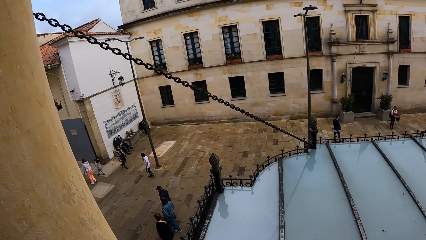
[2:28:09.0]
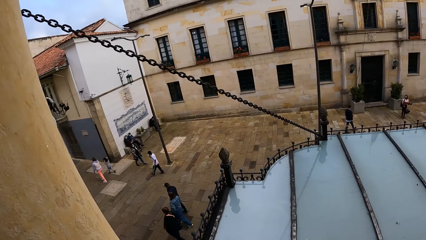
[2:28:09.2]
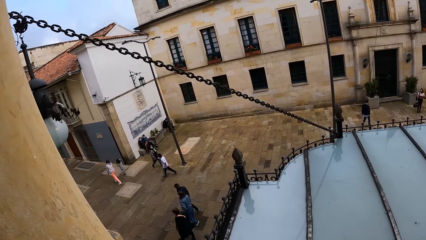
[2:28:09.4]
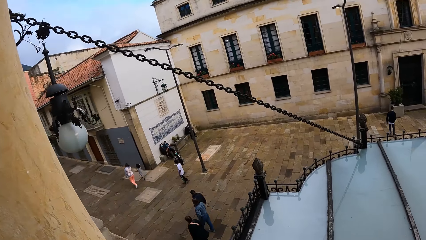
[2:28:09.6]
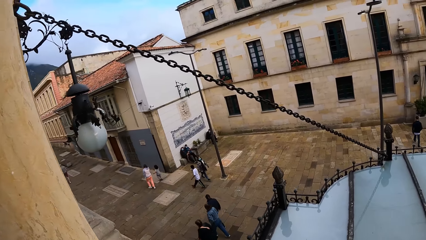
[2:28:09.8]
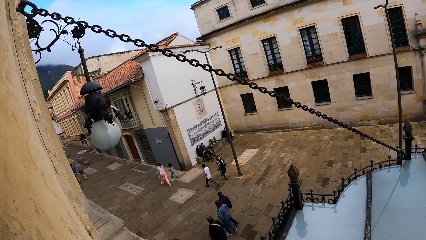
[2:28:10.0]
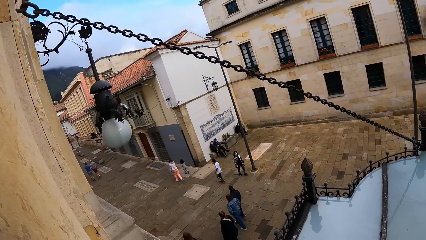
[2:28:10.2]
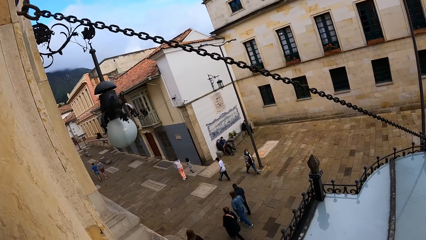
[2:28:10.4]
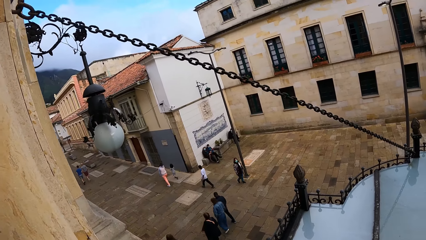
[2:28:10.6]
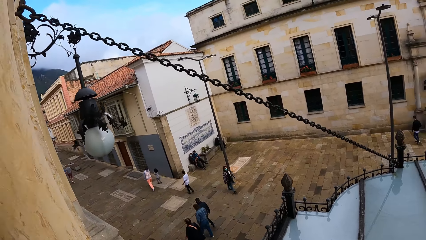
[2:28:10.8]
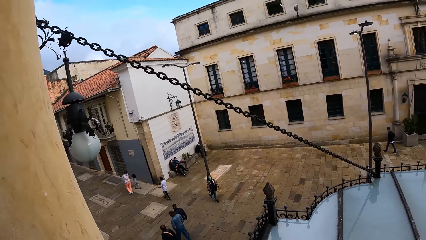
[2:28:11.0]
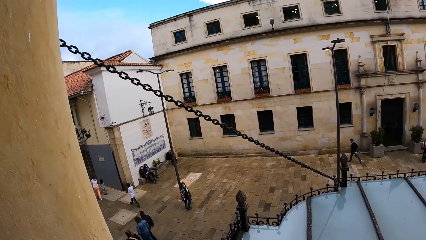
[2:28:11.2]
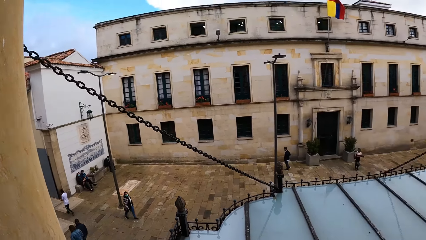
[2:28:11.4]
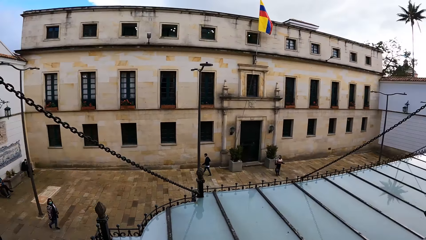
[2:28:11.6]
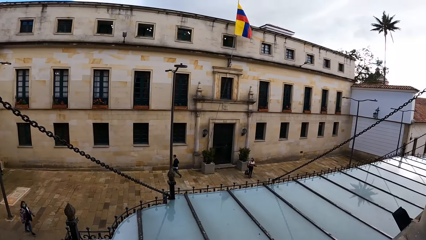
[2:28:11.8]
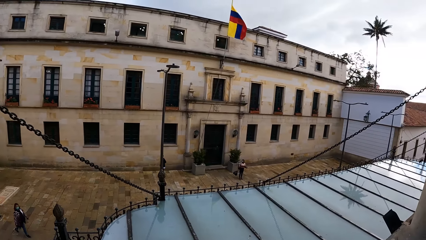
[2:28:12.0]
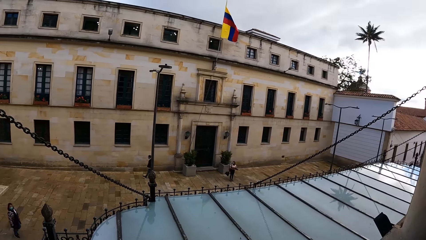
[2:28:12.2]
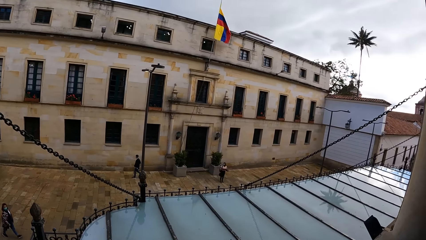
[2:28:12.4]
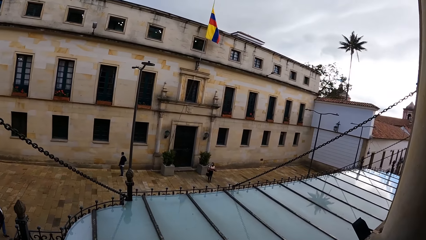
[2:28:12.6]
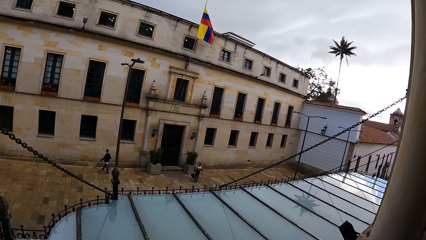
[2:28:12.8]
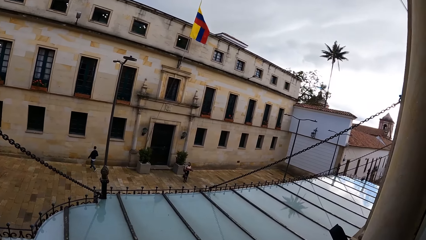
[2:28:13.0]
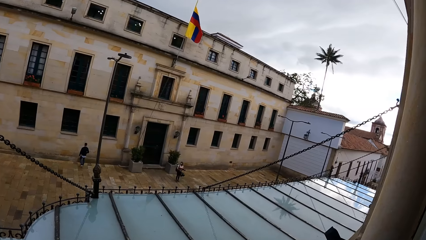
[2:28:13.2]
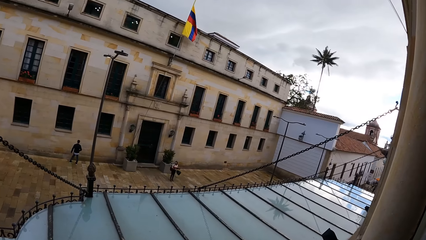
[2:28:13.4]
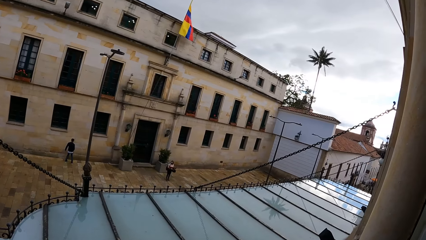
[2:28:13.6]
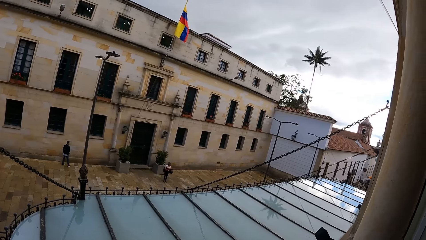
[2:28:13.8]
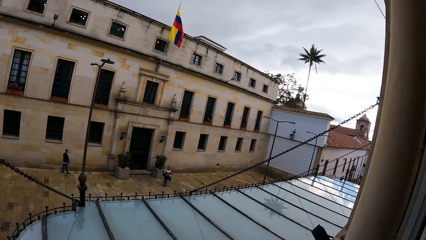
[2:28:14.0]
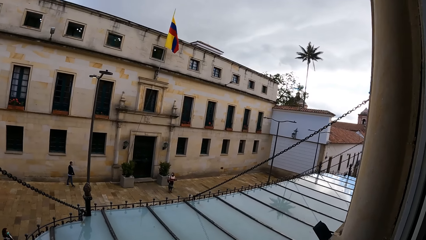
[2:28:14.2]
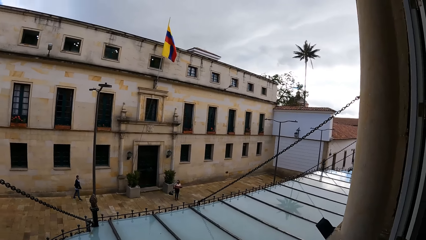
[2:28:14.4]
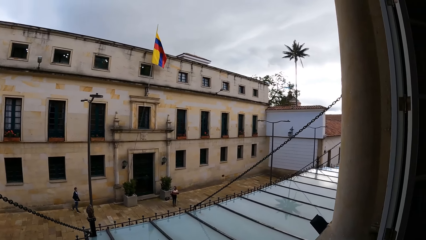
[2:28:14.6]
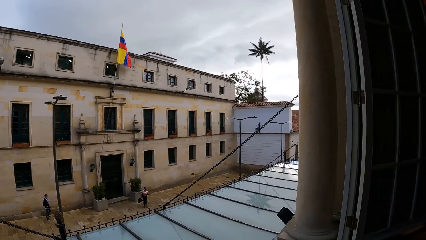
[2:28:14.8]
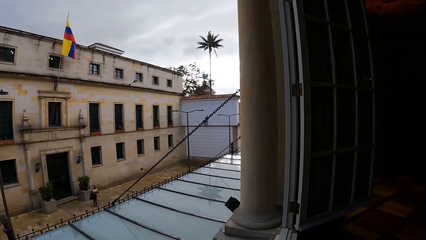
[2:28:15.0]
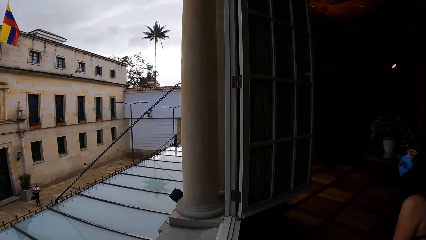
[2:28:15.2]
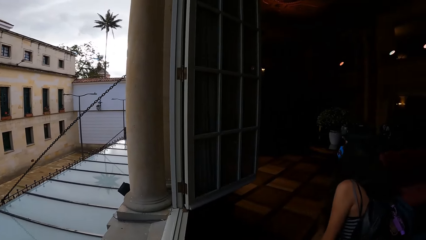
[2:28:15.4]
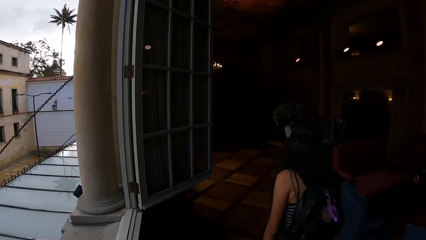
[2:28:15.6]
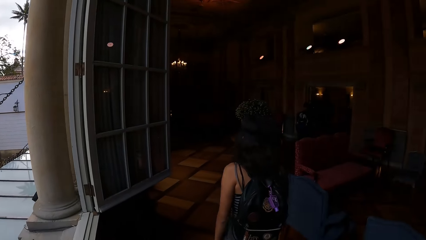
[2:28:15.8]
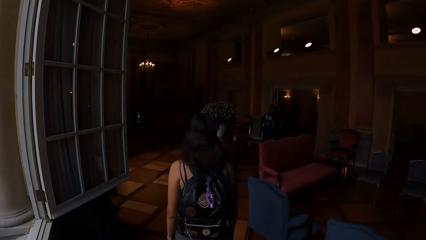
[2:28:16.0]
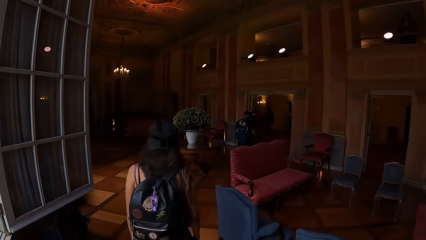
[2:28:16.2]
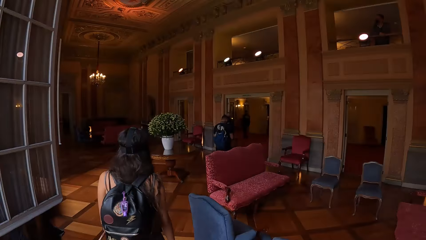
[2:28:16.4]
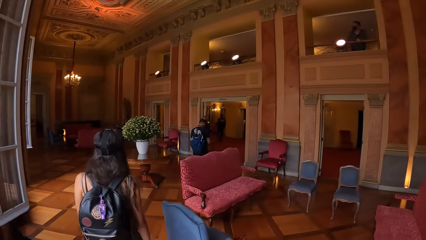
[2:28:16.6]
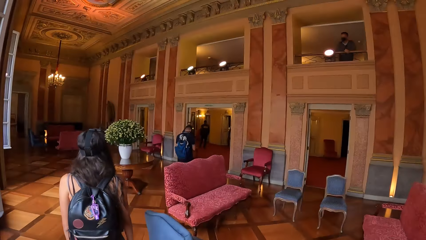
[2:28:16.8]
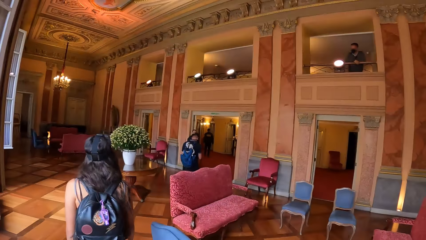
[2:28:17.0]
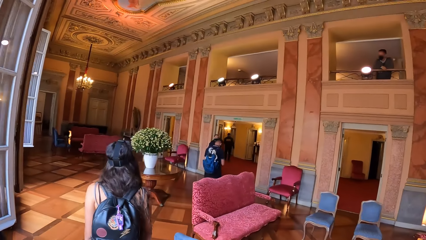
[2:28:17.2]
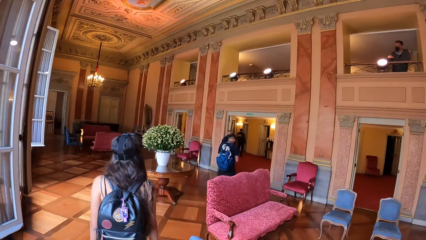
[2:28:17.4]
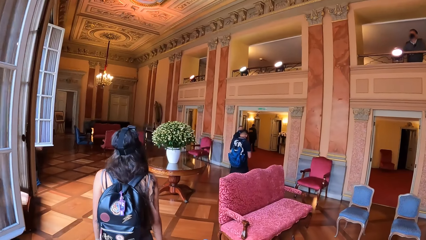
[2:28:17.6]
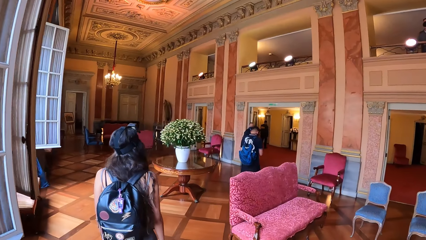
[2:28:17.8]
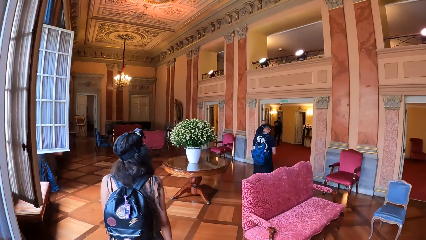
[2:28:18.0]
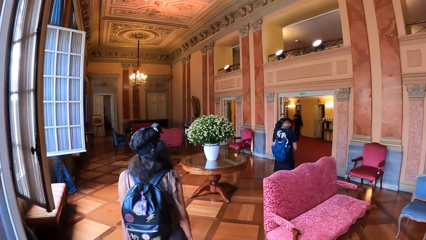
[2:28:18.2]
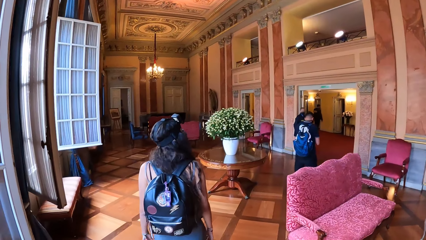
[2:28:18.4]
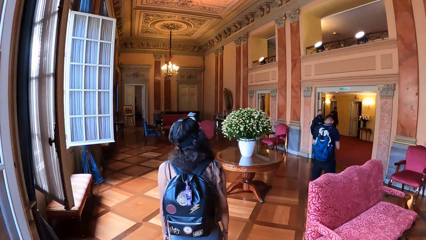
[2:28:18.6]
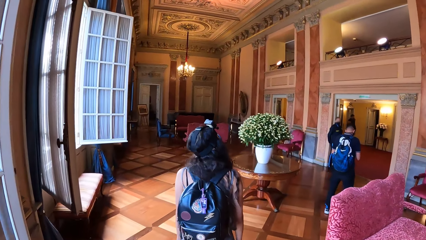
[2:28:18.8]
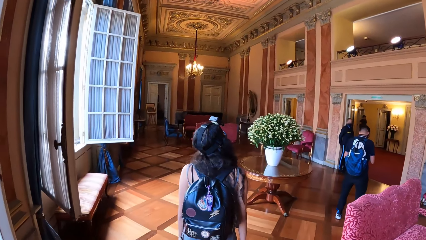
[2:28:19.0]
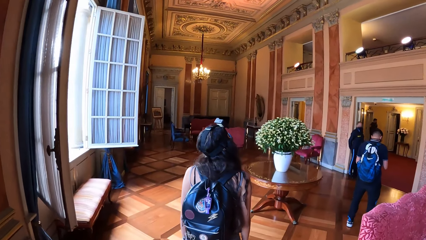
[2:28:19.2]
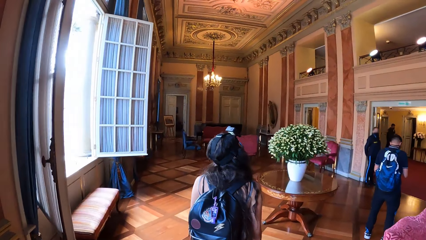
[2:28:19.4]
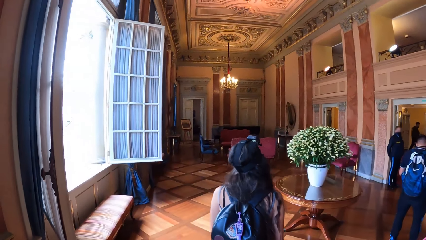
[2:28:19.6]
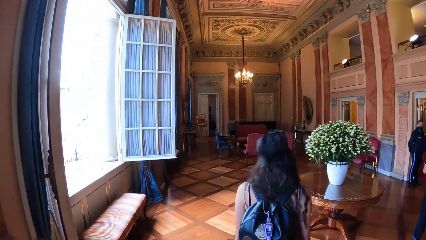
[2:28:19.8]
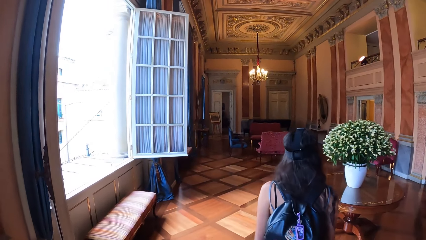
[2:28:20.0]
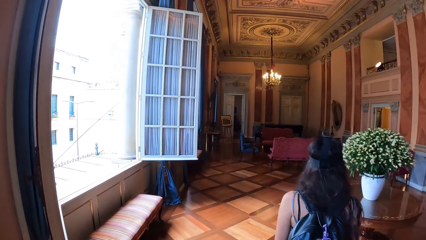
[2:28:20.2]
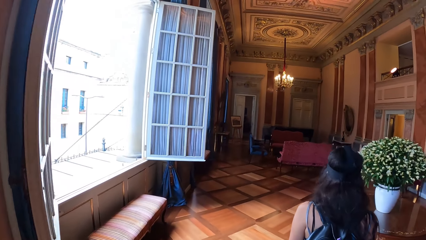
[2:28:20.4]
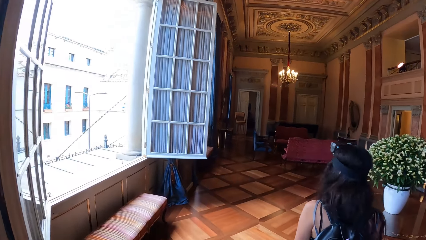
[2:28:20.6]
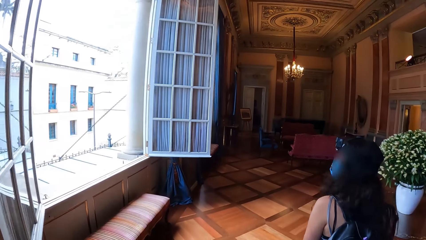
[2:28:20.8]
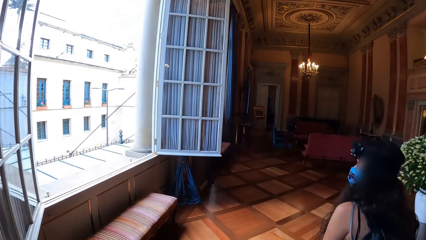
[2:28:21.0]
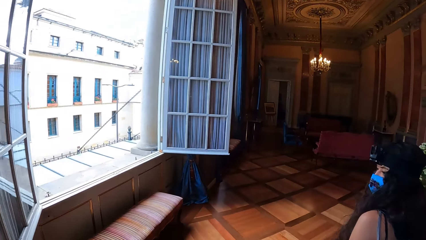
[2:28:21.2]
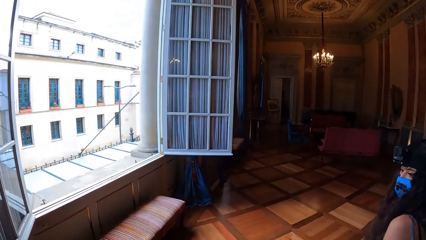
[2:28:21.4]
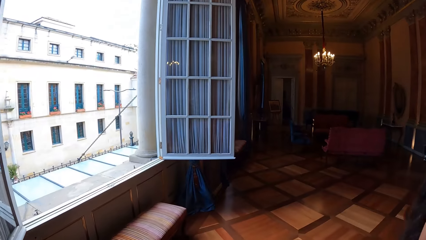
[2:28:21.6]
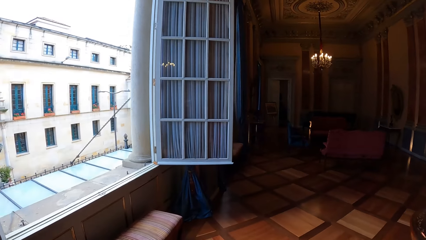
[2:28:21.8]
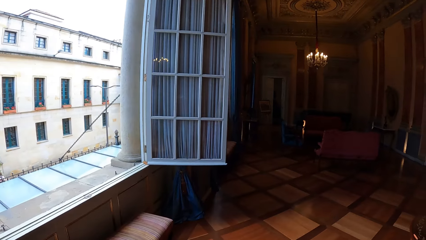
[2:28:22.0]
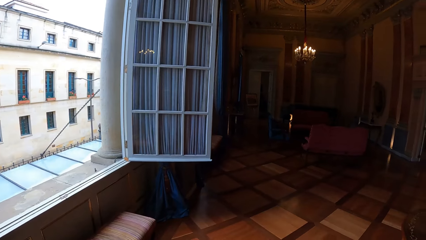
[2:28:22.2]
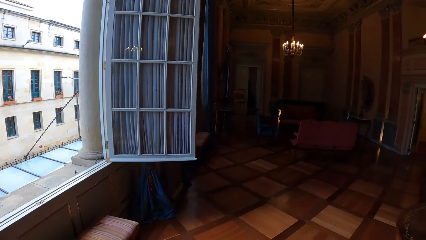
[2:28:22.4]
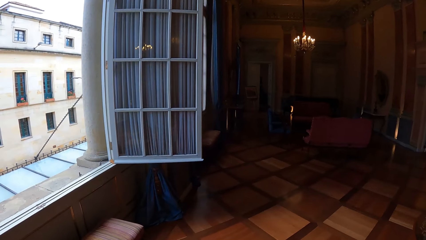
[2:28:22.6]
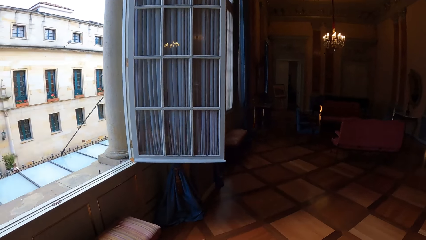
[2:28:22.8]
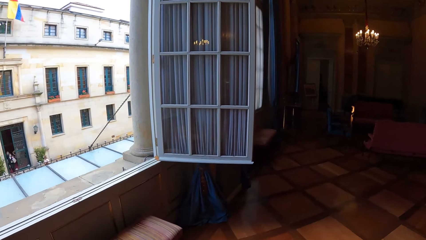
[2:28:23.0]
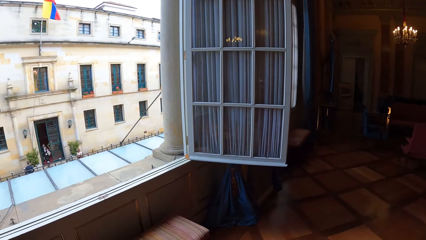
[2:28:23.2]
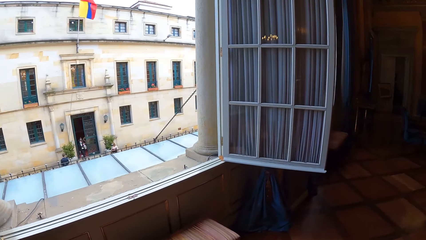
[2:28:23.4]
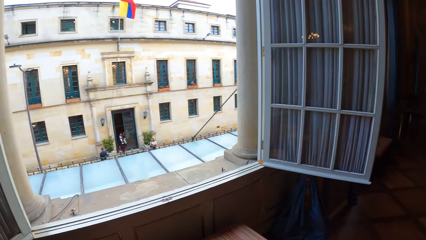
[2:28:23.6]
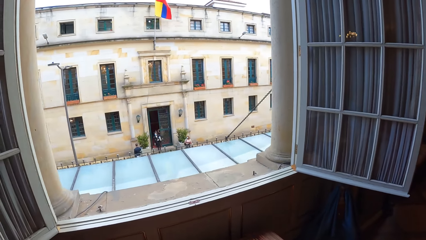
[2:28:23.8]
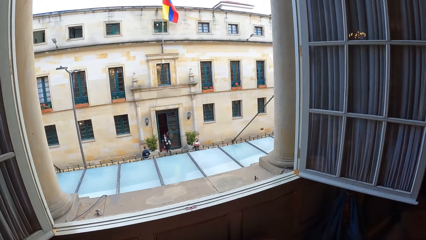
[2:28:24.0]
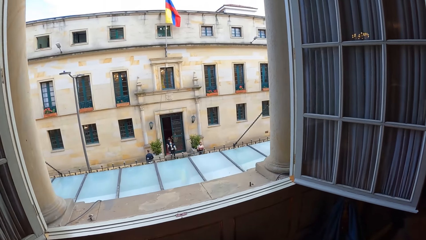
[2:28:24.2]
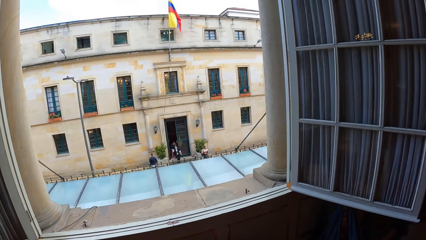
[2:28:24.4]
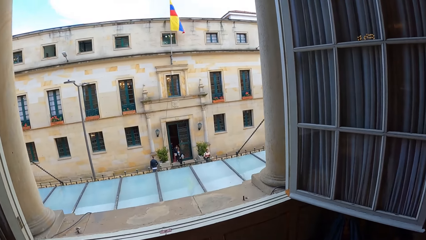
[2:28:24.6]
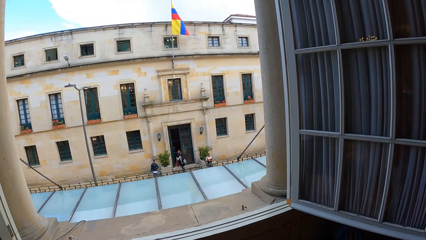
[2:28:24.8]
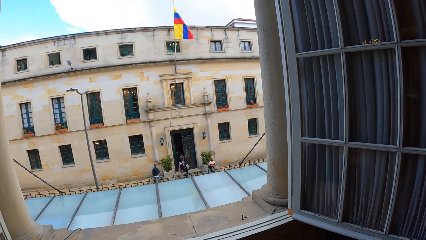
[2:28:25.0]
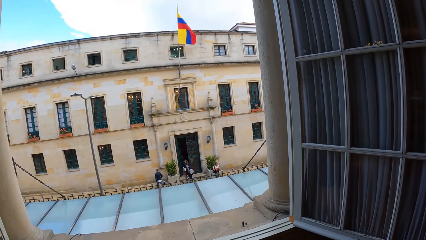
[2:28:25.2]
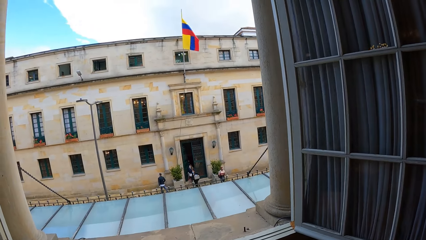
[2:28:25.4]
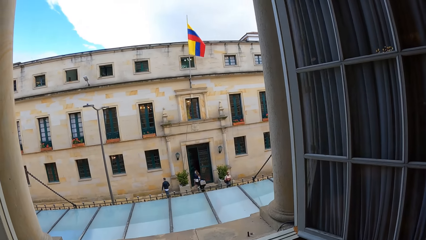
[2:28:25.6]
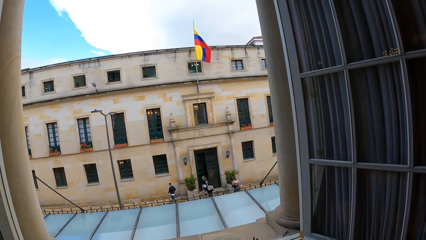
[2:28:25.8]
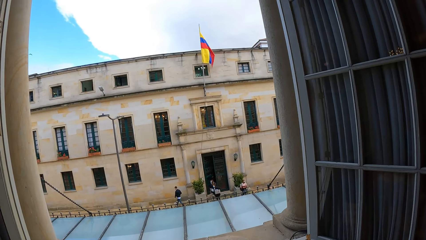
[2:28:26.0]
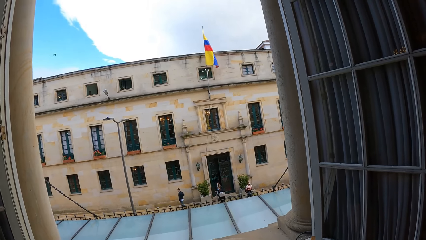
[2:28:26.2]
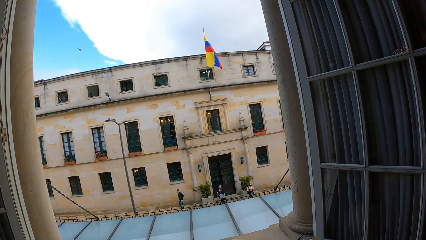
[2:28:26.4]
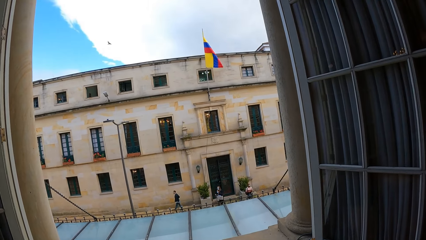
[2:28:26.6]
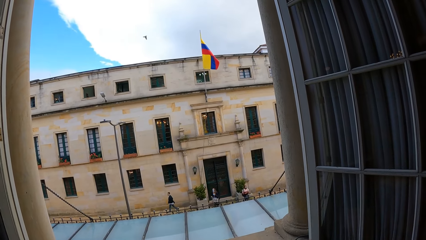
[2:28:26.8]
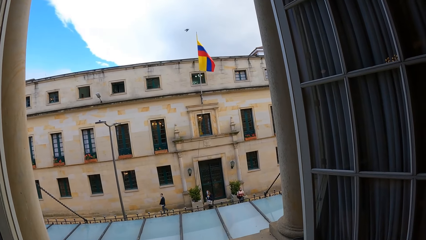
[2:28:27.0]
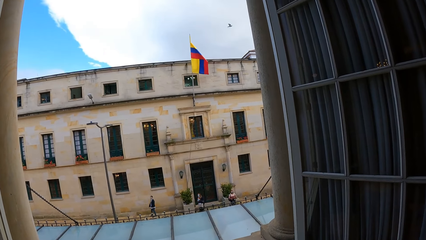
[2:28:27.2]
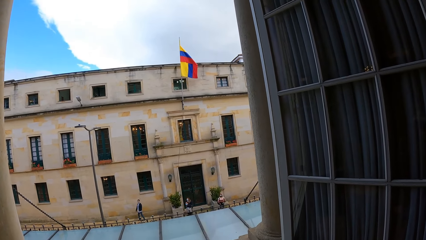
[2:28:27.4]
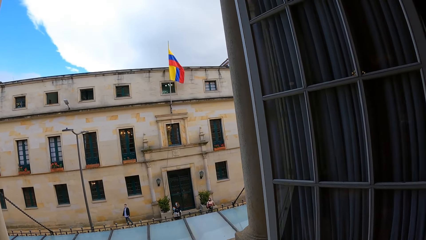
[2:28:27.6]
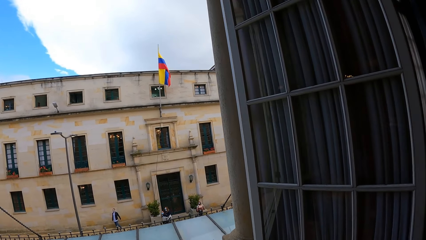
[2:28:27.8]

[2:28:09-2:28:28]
The camera wearer looks around. They walk around.
